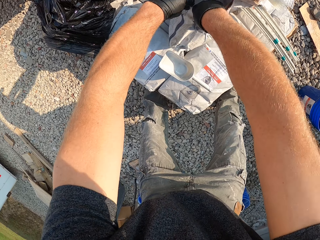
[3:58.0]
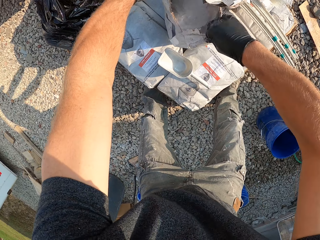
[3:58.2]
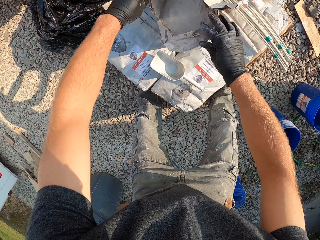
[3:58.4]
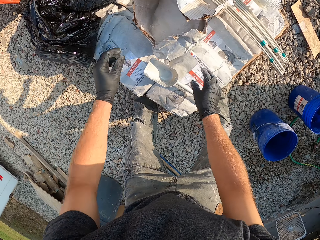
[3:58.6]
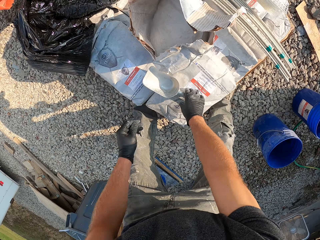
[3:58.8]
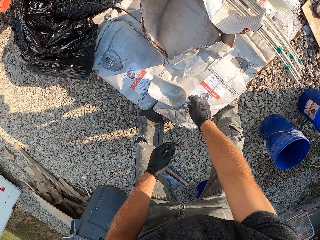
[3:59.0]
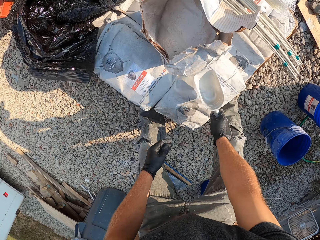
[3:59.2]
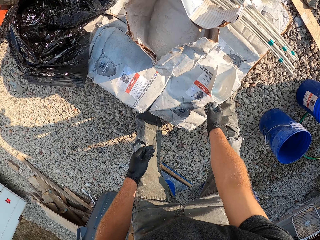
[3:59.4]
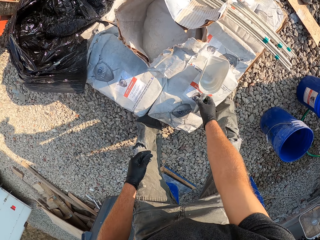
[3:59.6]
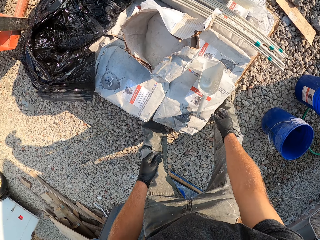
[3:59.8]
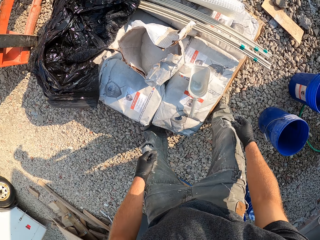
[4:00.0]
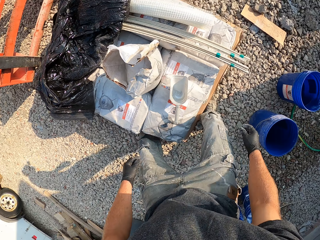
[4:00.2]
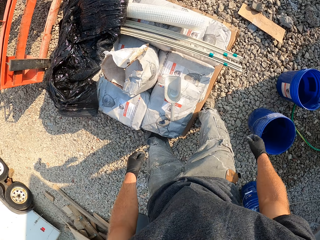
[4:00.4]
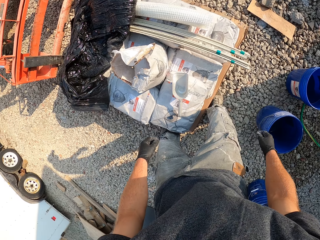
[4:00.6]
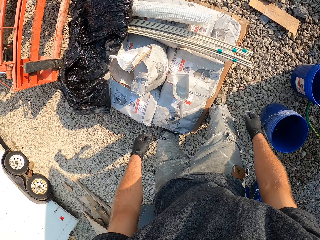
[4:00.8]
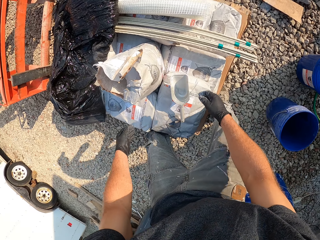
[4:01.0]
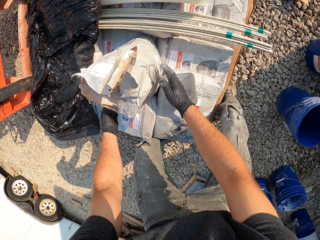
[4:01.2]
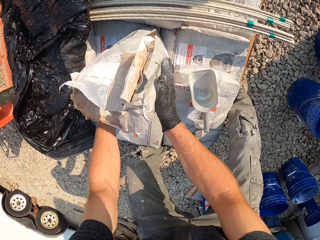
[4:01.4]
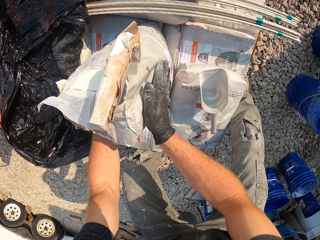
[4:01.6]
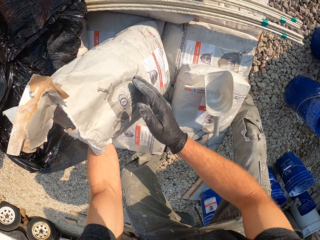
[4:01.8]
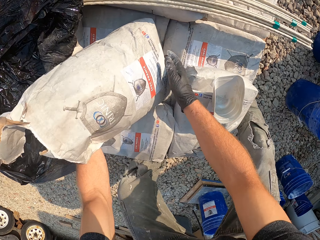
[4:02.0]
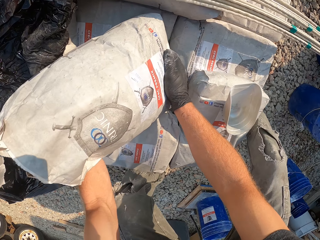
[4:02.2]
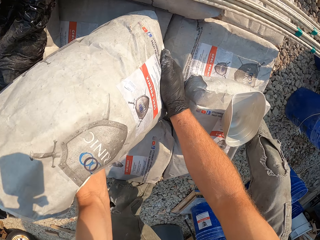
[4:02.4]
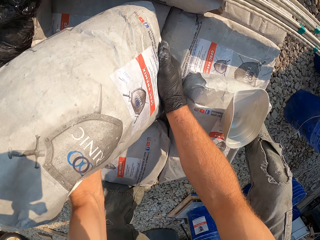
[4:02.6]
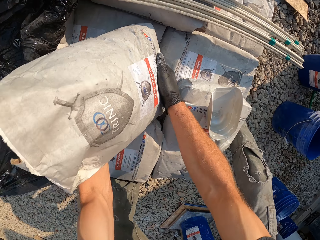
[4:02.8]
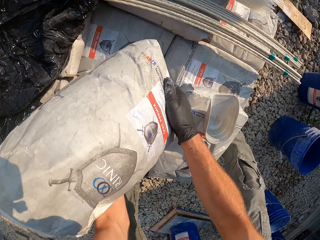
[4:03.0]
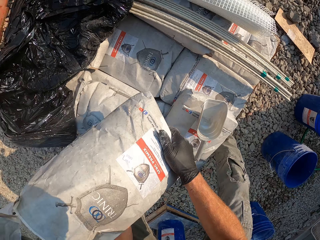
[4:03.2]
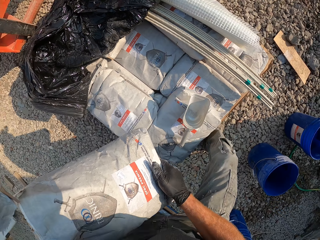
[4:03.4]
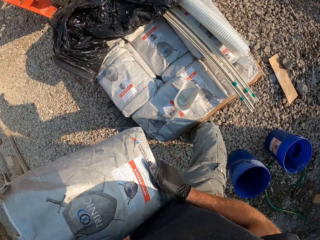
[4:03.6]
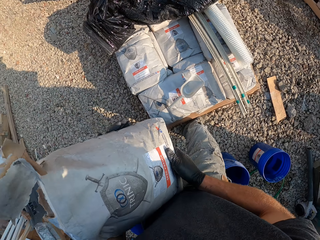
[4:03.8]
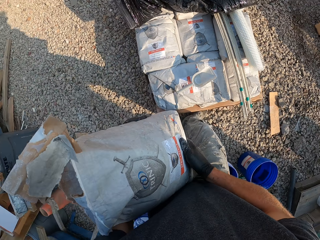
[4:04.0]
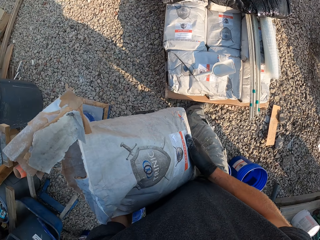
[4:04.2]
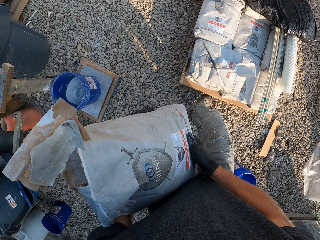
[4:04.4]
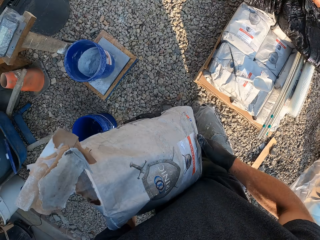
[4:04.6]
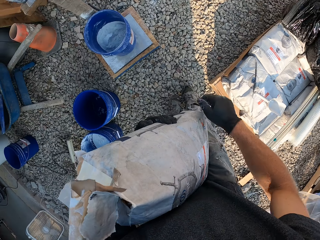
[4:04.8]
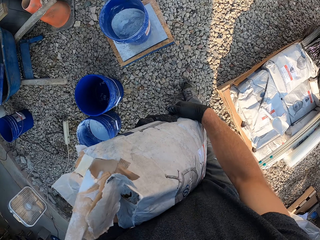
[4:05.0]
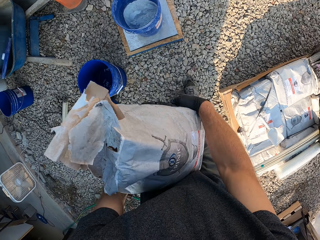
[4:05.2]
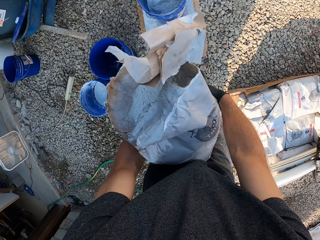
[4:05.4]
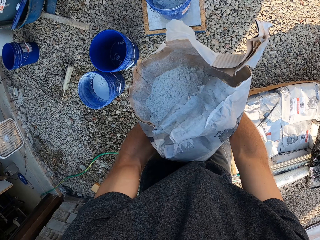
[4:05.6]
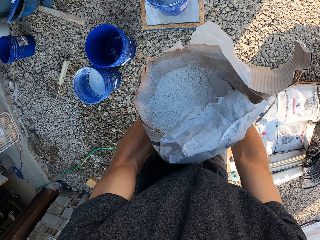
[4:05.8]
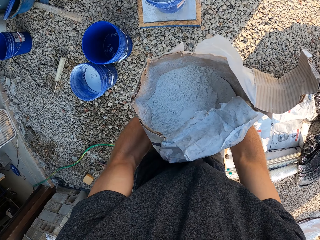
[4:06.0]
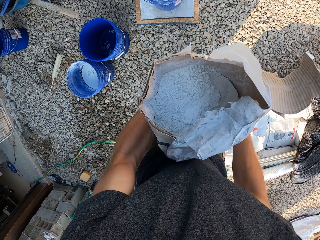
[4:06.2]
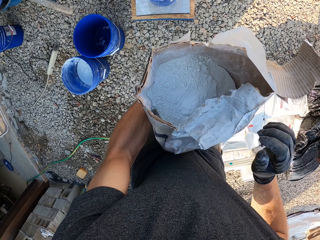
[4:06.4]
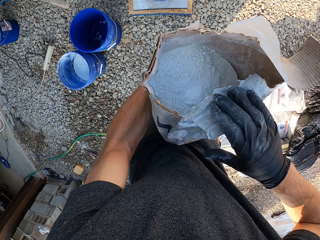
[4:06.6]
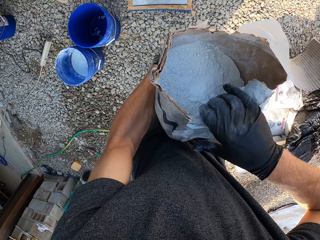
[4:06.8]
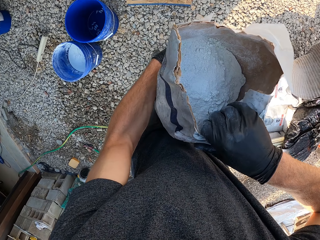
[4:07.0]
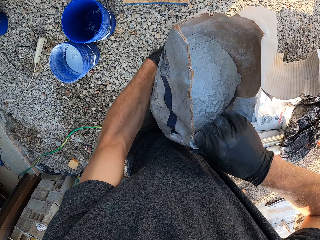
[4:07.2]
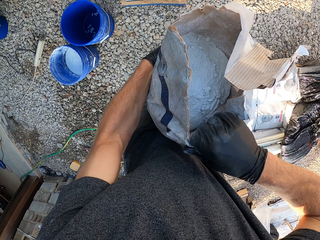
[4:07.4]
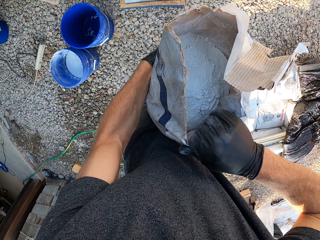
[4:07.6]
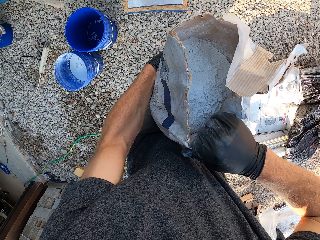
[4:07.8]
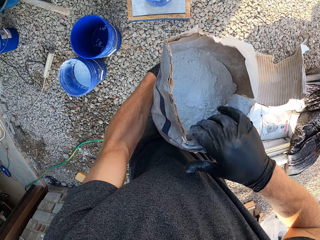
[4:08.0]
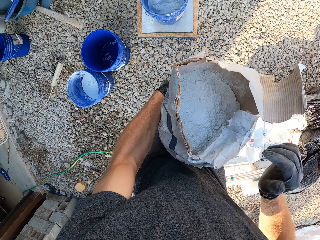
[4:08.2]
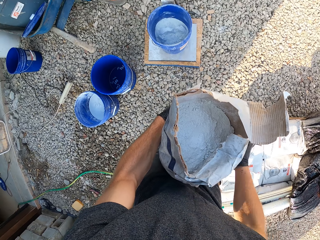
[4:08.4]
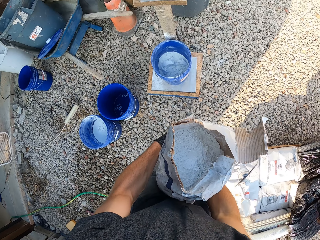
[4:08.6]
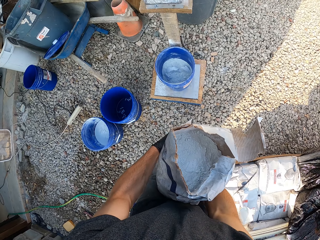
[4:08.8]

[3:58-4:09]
The camera wearer adjusts the packer on the bag of cement. He lifts the bag of cement from the palette. He looks at the cement in the bag. He adjusts the bag with his right hand.

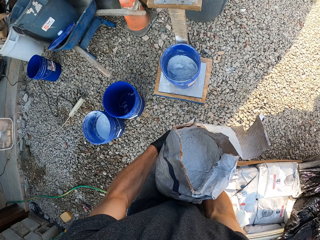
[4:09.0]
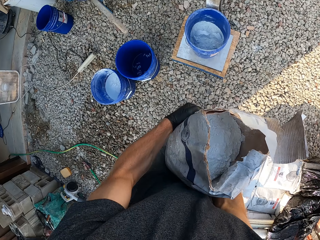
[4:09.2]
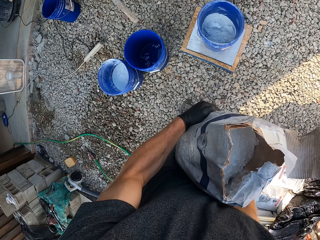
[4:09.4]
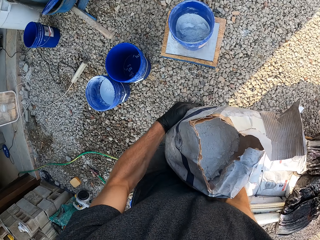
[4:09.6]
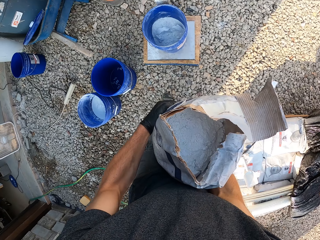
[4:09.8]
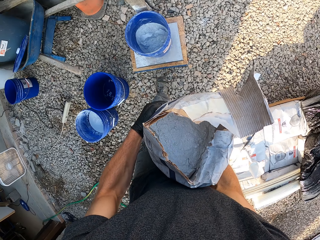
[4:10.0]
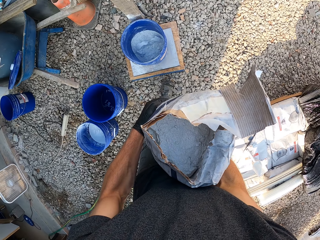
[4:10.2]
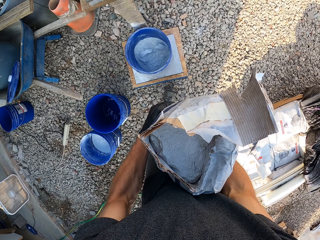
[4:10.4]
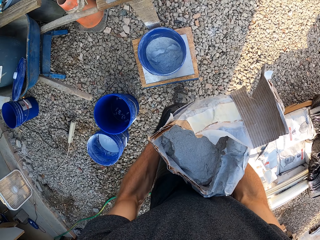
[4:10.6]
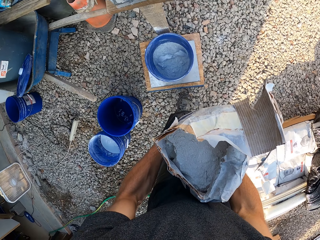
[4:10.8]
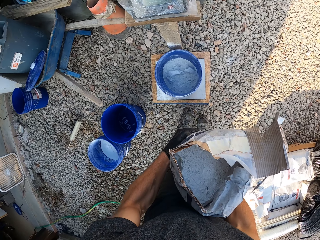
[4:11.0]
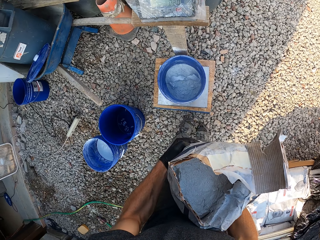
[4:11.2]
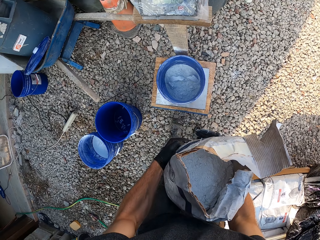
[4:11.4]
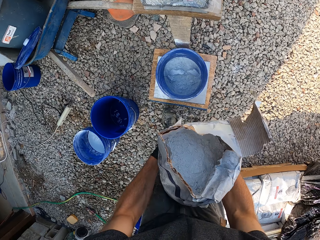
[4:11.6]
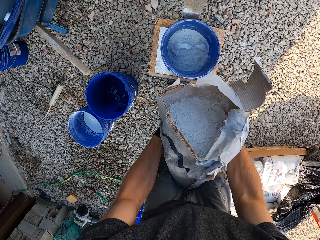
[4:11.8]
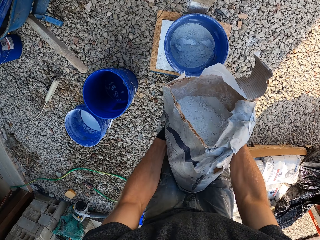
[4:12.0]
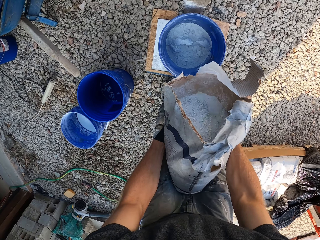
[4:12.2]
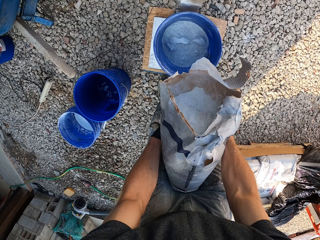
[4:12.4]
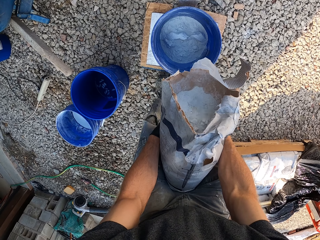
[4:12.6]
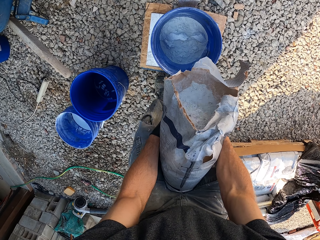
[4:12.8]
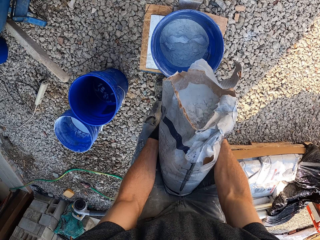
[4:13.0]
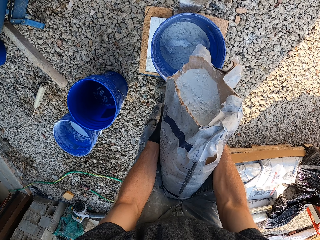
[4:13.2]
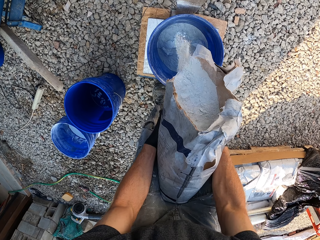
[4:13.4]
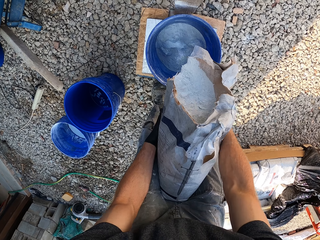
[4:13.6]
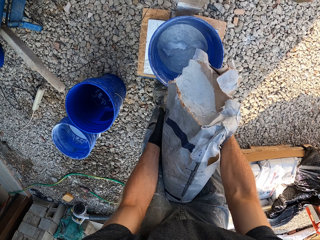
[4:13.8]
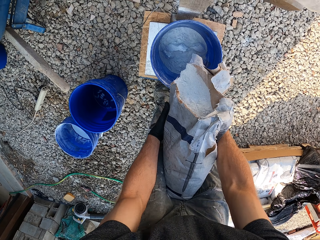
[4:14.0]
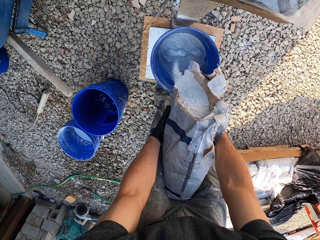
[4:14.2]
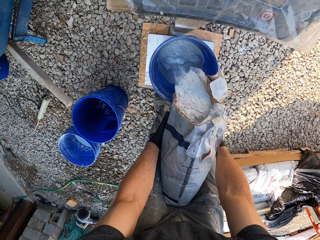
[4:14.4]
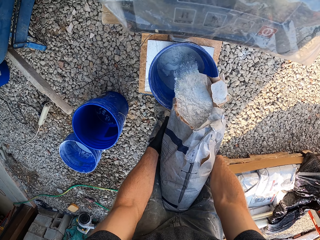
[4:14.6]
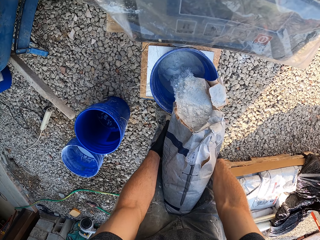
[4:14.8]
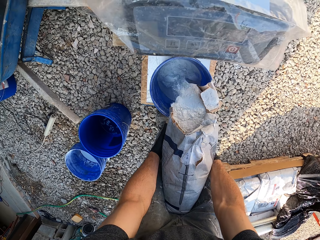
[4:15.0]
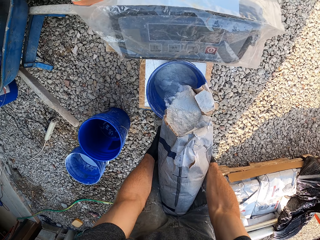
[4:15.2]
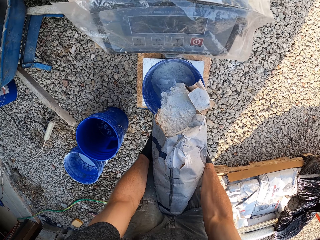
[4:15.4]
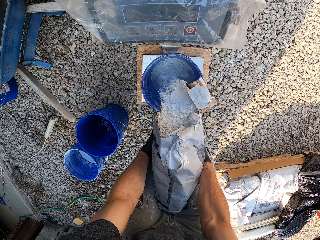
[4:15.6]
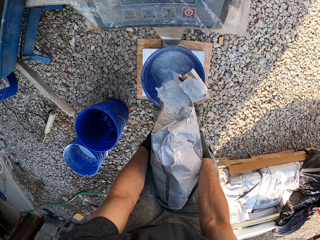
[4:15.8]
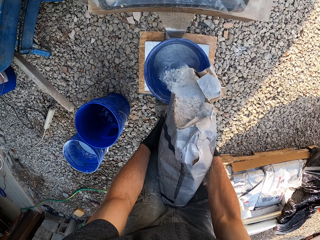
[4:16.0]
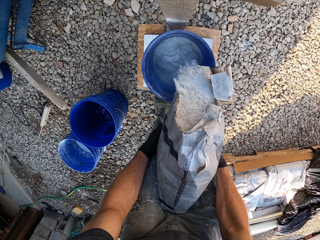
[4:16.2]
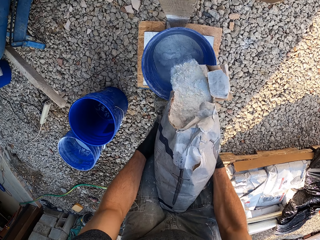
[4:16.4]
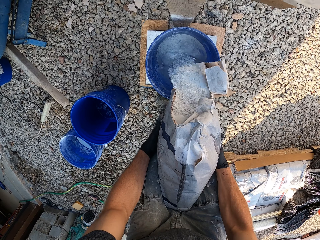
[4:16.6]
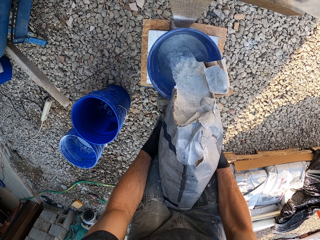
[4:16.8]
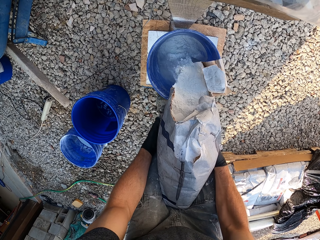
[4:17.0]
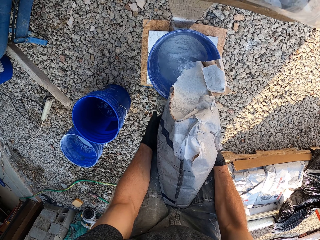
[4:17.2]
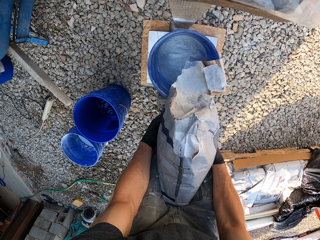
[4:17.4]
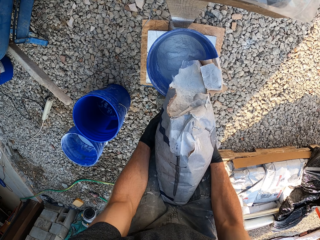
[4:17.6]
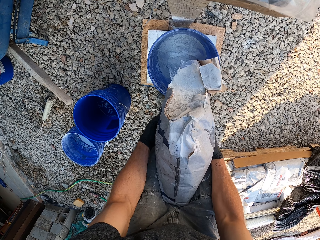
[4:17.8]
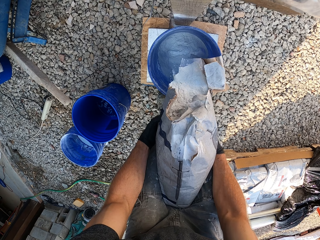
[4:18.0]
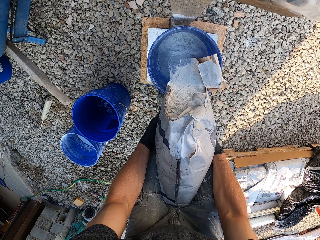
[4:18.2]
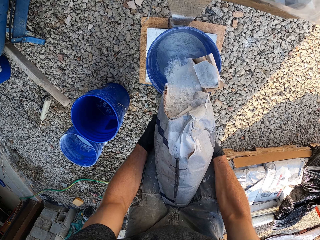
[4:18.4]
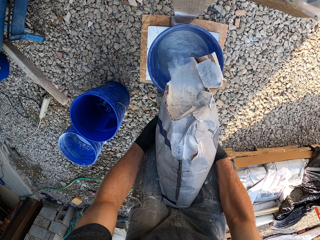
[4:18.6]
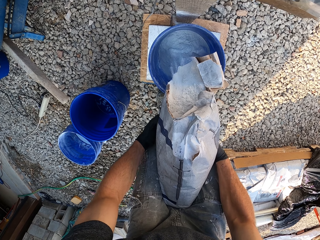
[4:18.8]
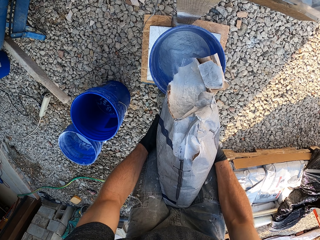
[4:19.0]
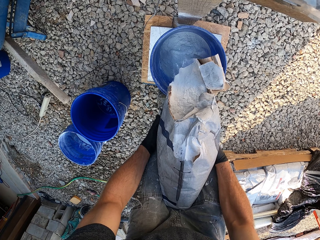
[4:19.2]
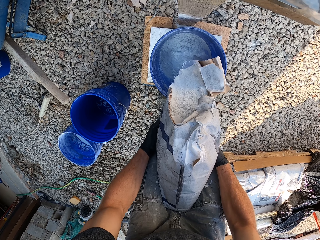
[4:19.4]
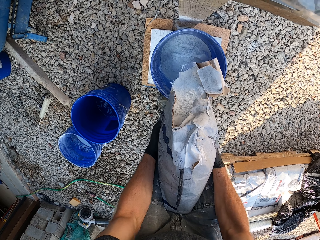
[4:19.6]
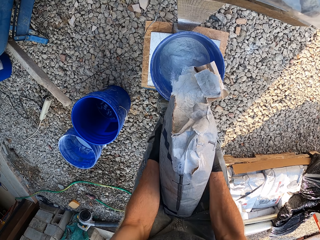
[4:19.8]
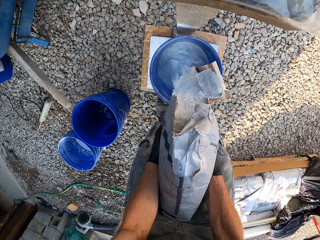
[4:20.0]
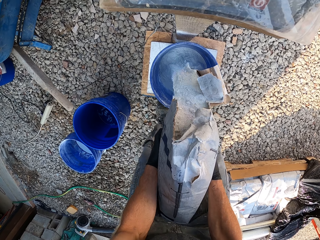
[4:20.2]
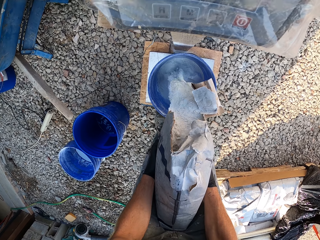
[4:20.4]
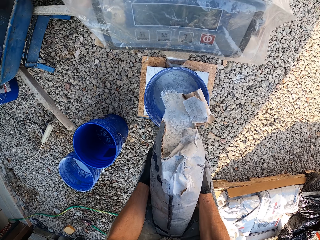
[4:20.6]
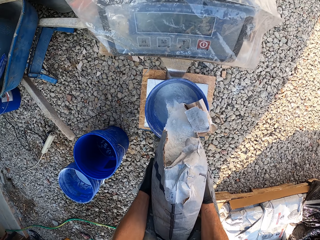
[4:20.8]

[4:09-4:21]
The camera wearer steps closer to the bucket of cement. They pour cement into the bucket on the scale.
